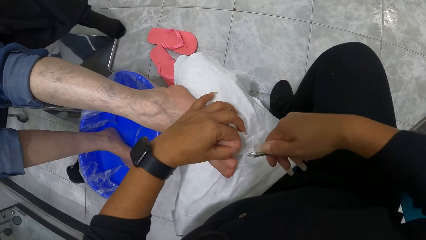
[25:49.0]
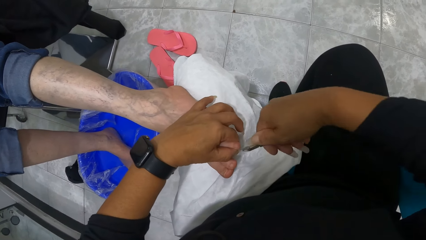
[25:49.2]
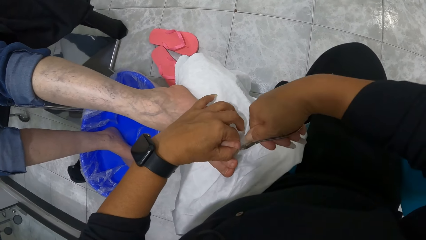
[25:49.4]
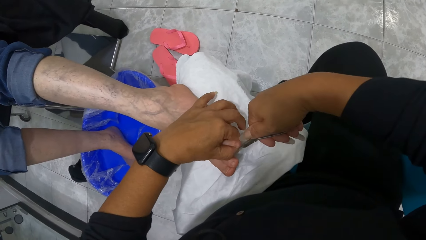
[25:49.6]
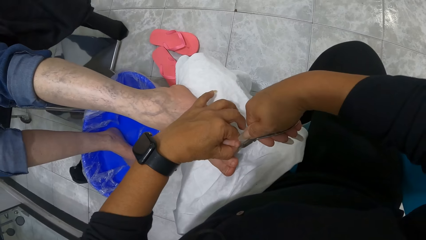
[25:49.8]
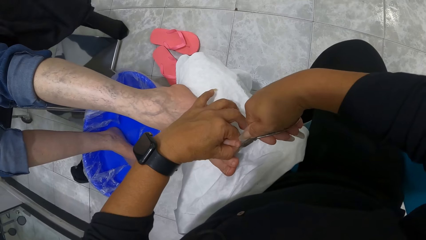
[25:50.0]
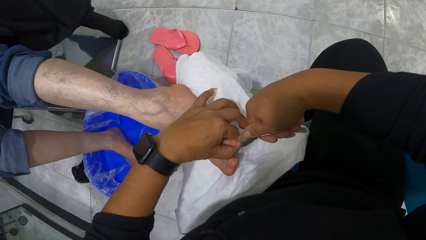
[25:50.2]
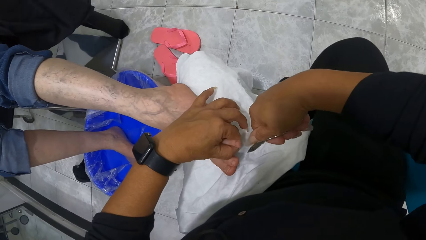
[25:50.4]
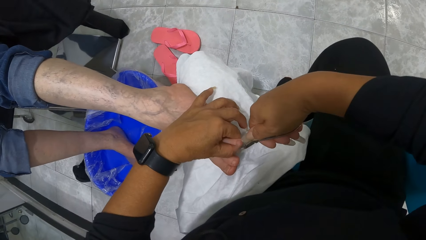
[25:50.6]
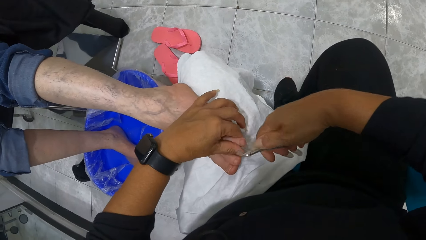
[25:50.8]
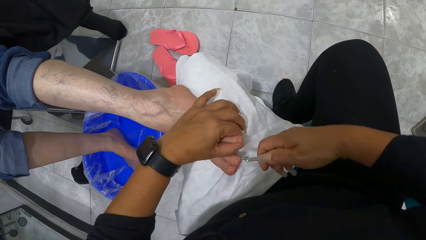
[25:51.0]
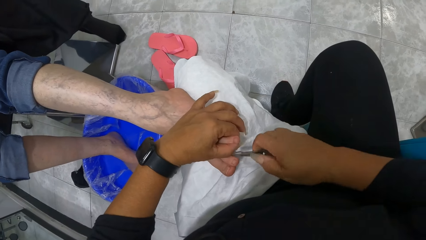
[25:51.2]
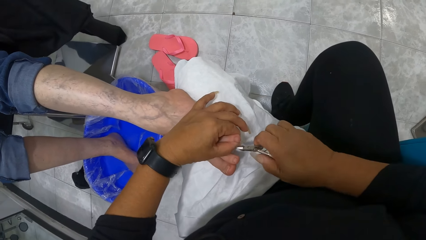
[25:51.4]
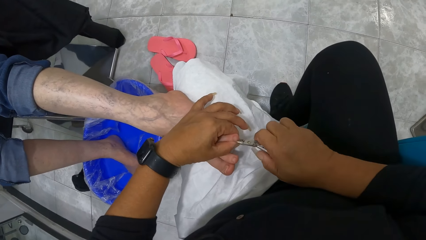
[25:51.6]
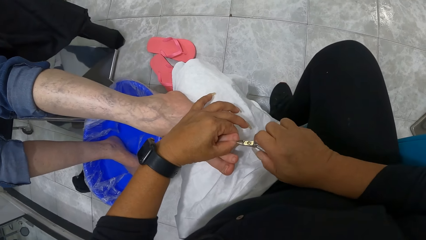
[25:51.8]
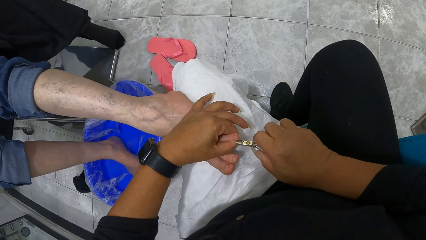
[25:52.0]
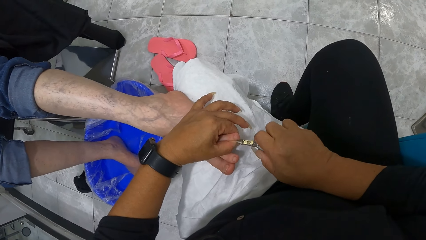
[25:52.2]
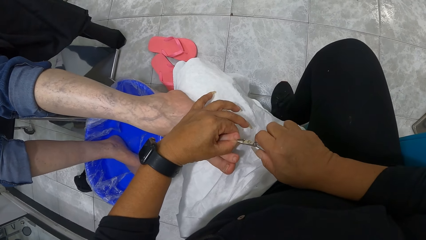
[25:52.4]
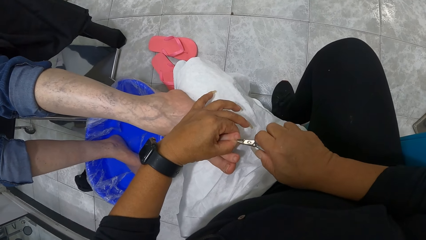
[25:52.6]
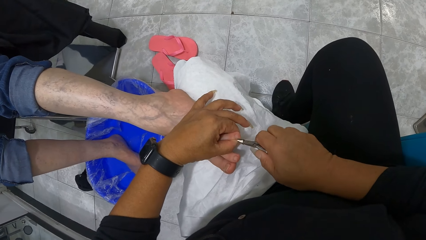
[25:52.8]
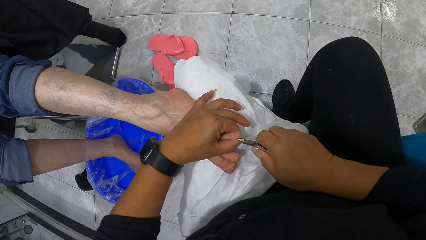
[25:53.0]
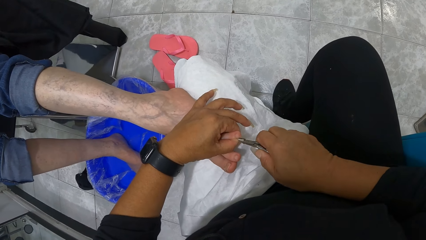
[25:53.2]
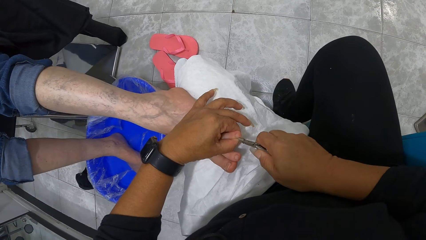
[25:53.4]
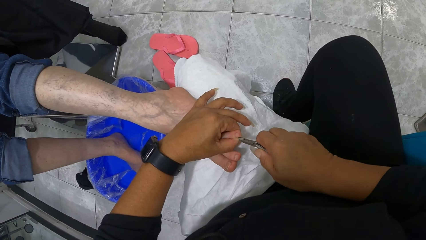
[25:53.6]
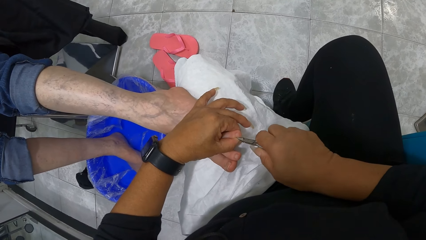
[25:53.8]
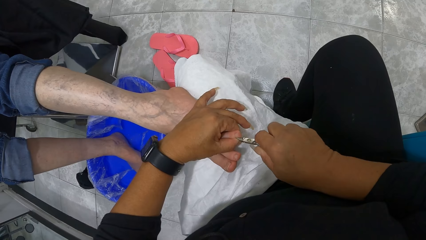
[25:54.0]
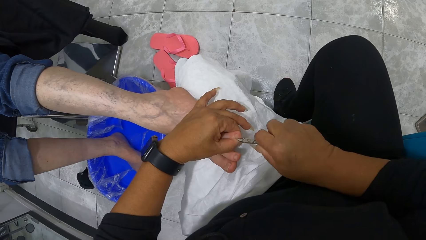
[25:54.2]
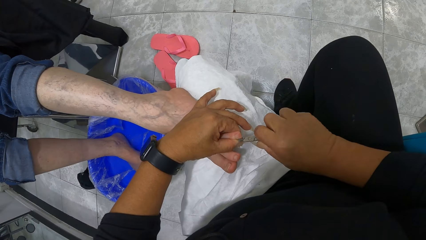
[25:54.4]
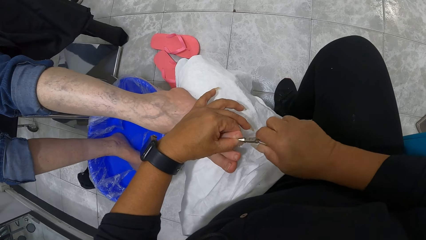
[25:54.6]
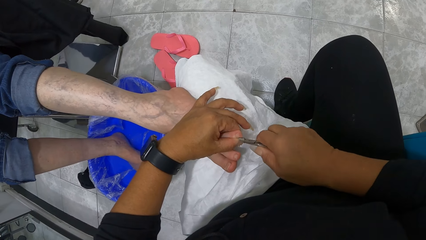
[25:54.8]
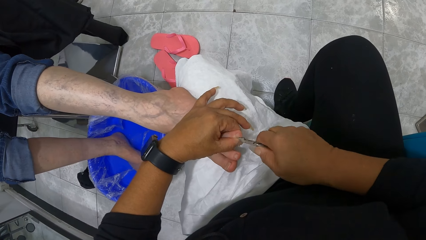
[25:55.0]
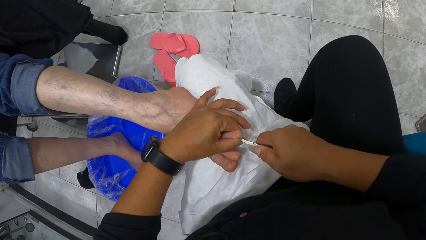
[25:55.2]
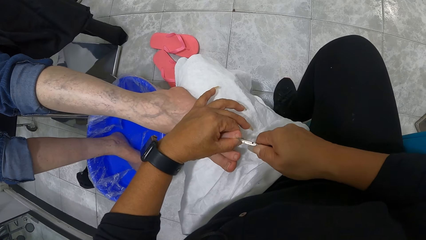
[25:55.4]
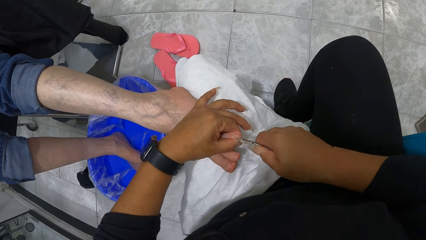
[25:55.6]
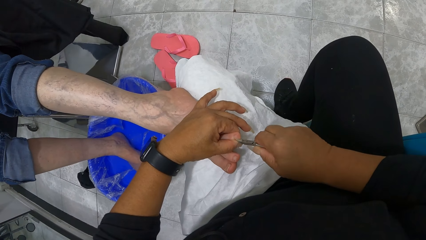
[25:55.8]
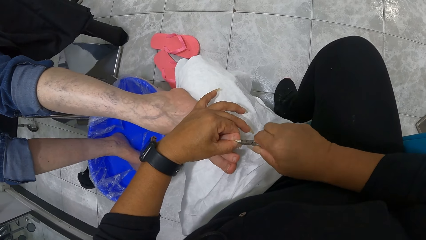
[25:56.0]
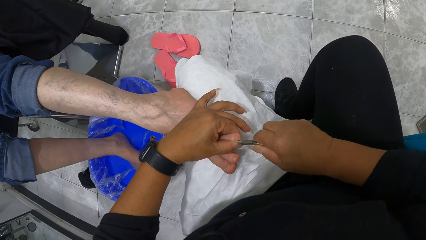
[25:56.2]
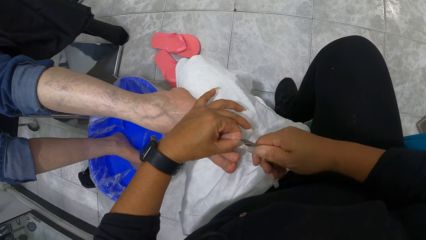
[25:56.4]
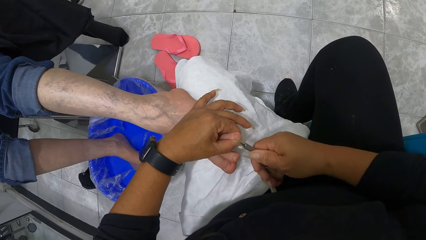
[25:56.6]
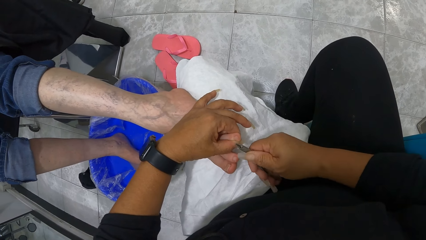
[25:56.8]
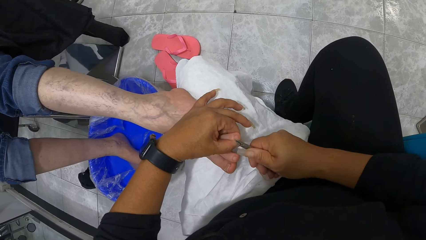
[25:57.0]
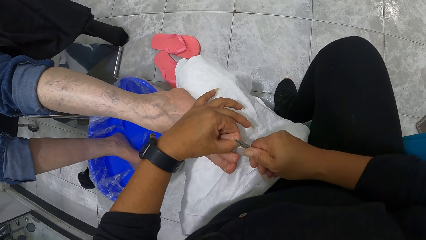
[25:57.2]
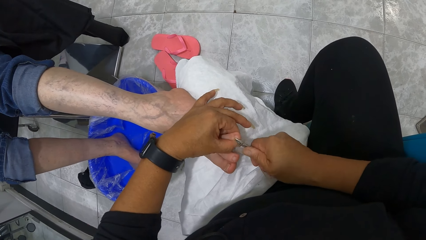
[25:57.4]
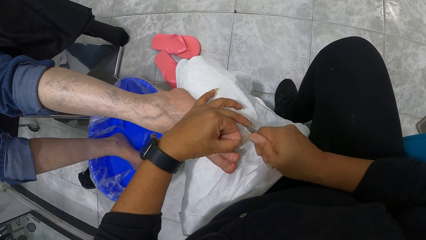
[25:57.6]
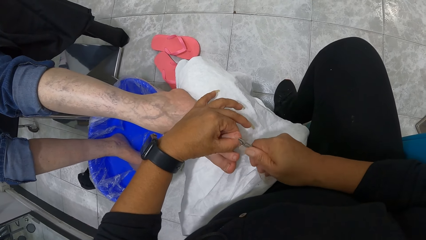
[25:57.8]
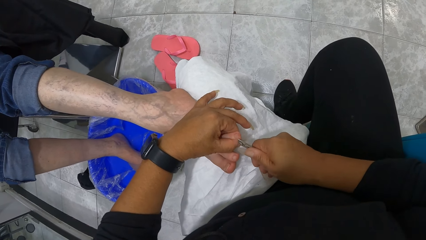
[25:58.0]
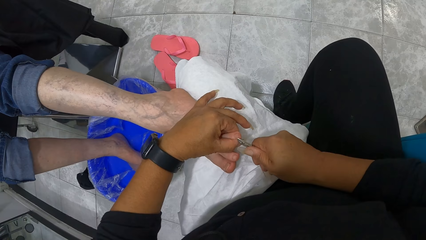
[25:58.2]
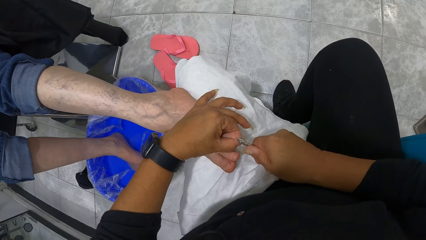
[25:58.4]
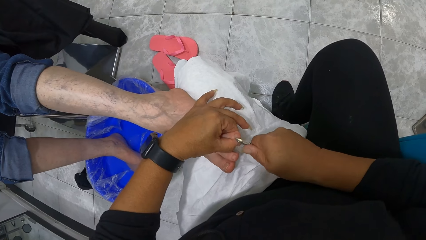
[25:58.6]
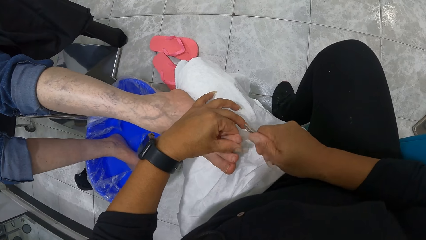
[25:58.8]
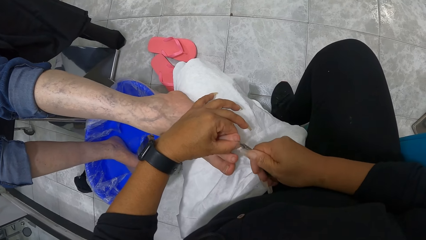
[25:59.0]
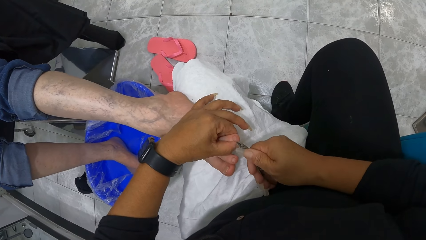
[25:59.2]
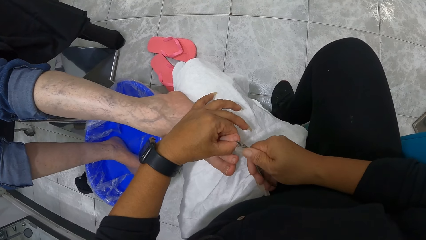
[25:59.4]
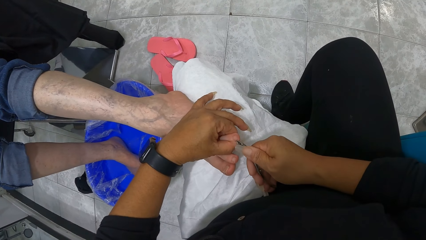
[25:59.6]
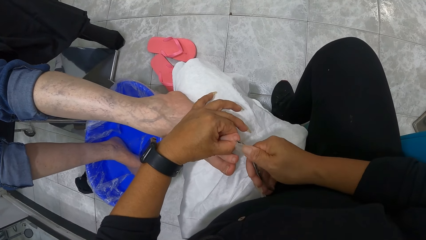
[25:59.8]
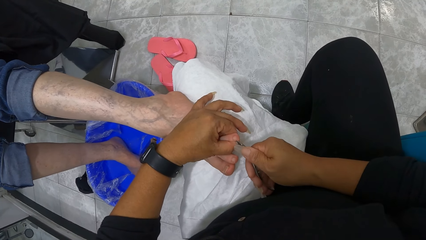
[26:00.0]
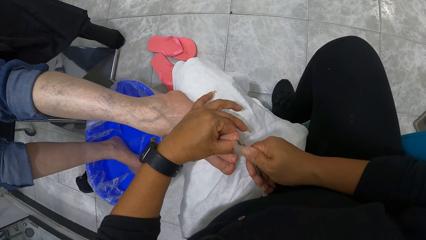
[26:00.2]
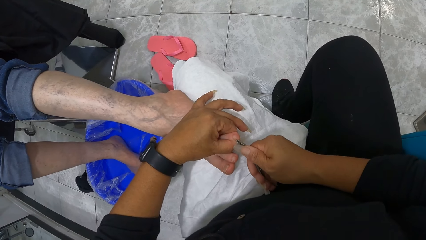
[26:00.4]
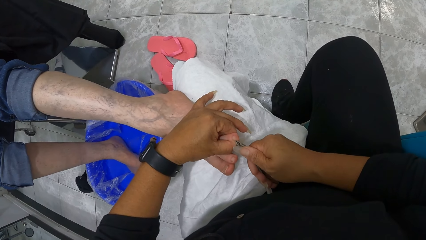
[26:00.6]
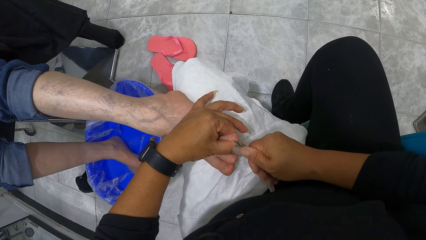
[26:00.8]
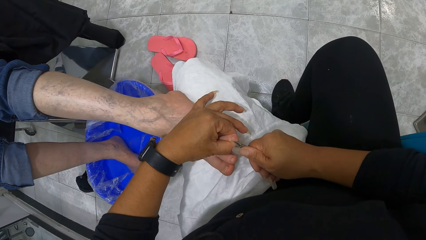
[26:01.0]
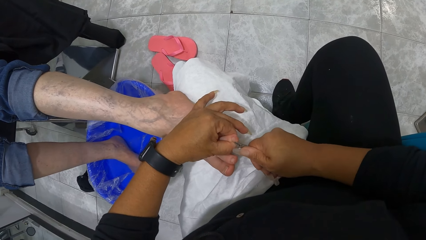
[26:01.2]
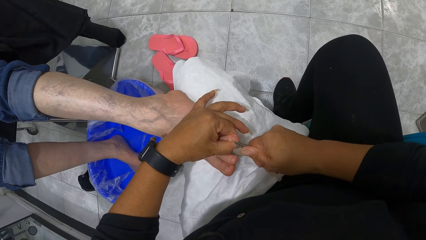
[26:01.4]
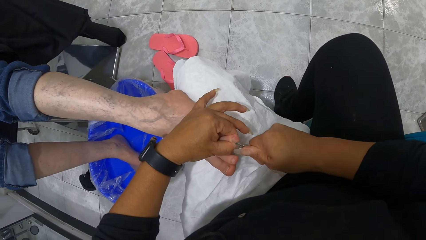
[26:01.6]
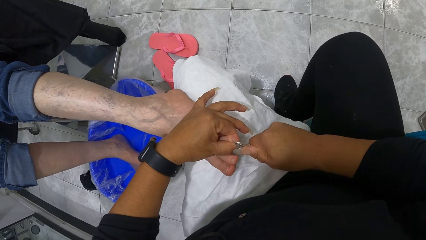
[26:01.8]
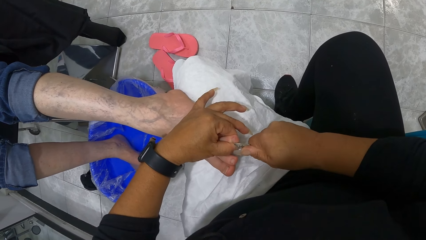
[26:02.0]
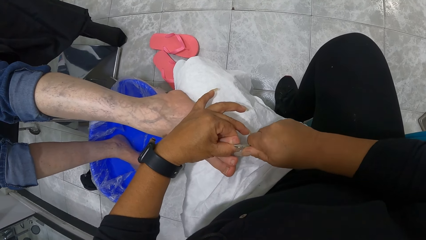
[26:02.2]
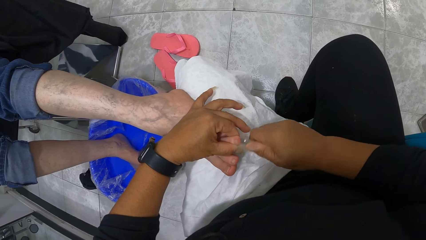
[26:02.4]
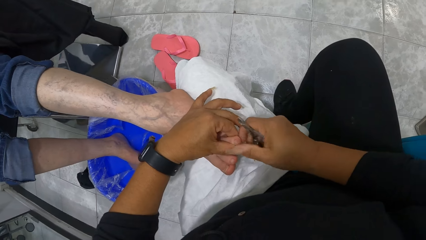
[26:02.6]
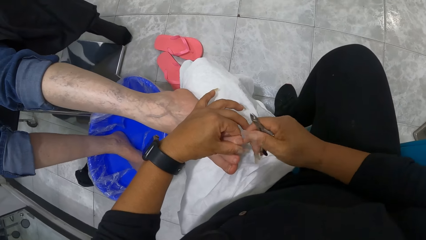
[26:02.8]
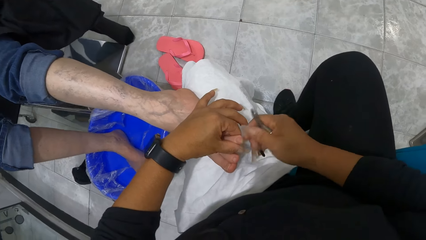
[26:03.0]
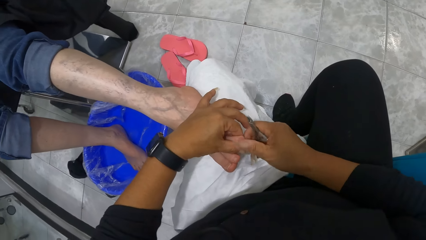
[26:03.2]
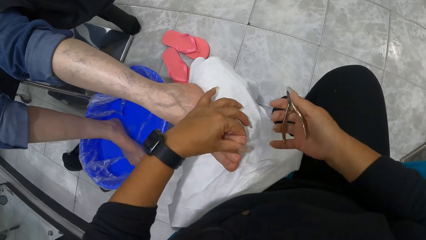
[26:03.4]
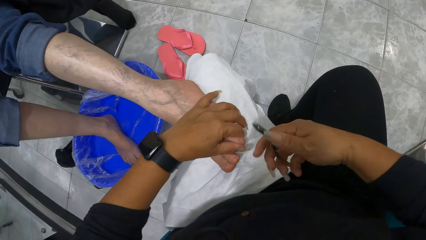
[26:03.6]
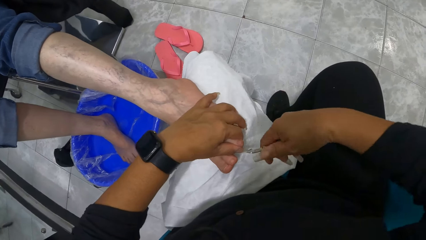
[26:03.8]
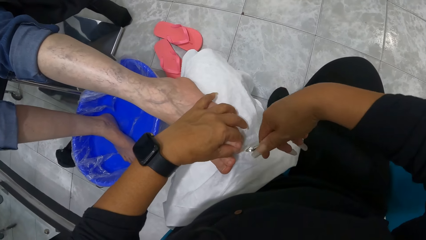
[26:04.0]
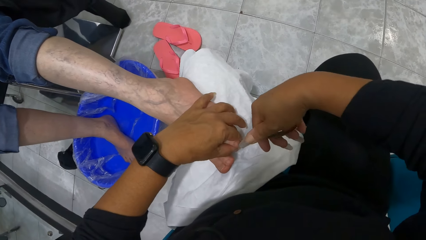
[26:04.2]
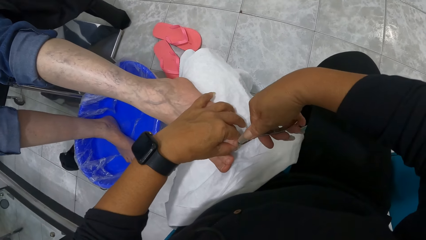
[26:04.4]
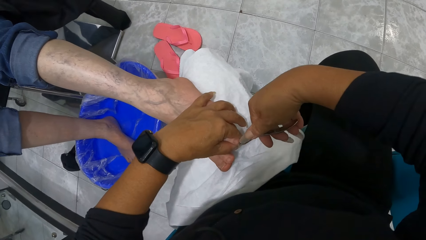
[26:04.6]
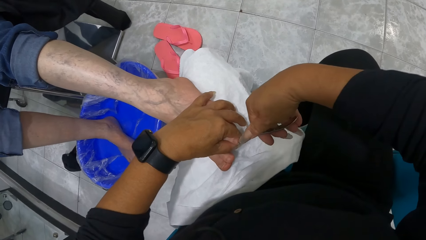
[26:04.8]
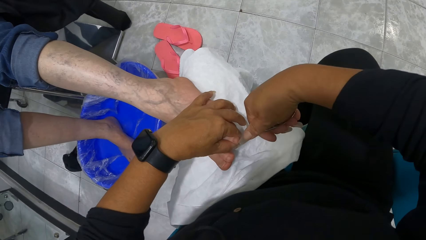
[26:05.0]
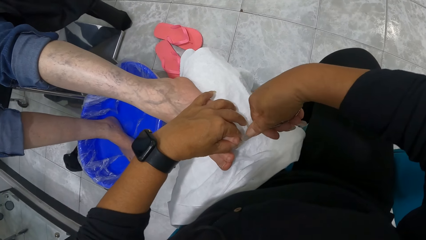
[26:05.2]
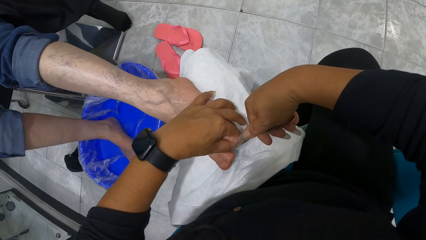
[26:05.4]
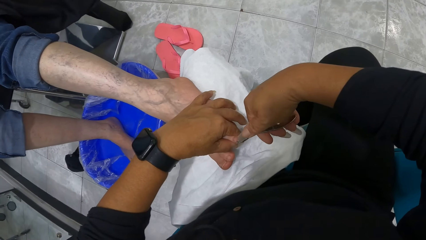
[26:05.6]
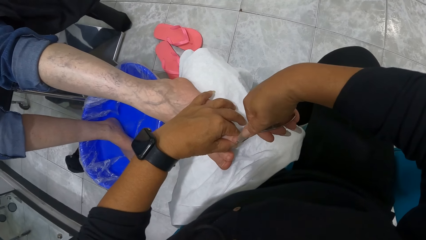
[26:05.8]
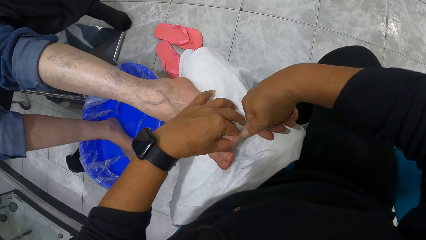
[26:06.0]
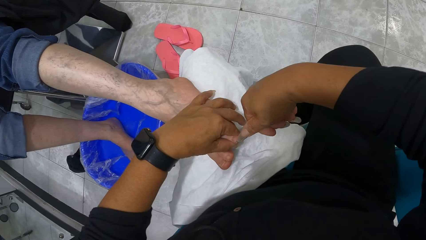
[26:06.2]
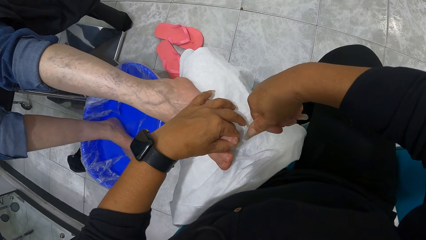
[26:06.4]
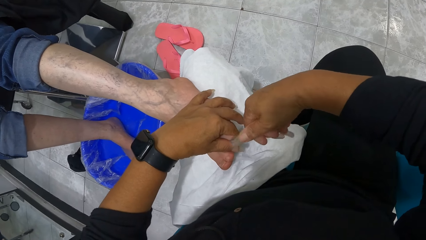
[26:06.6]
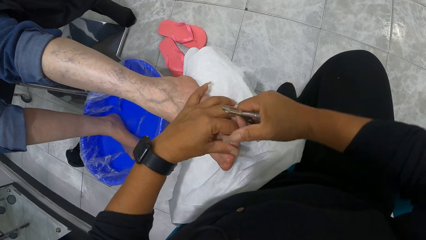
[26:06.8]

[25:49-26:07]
The camera wearer cleans the toe with a finger of her right hand. She nips the toe with the cuticle nipper with her right hand.
